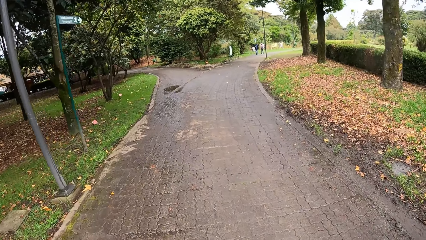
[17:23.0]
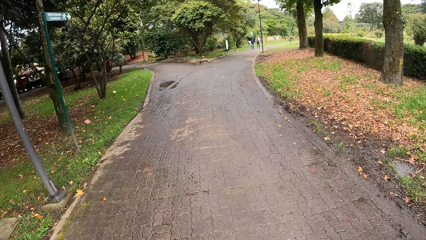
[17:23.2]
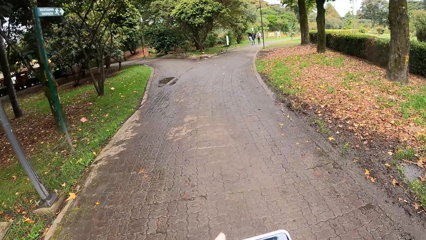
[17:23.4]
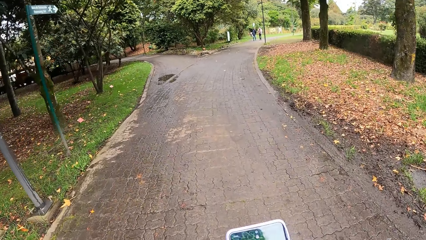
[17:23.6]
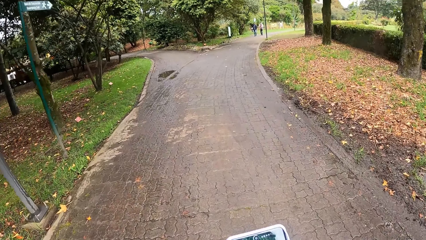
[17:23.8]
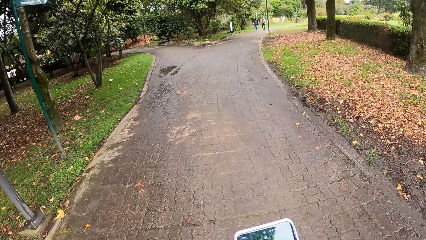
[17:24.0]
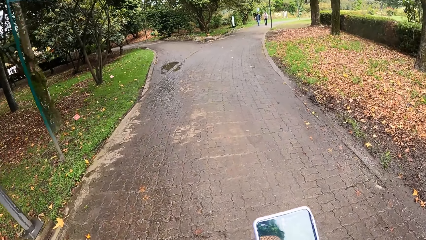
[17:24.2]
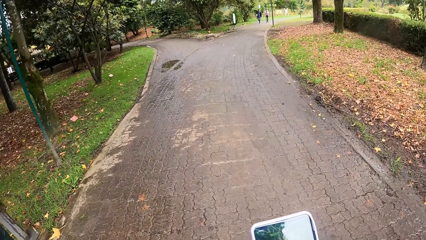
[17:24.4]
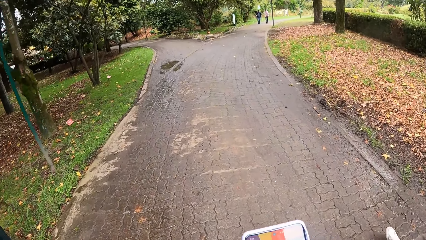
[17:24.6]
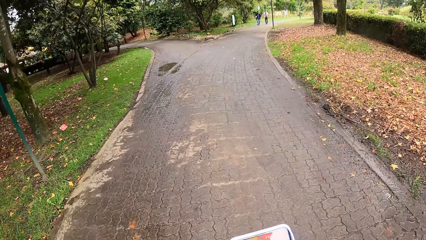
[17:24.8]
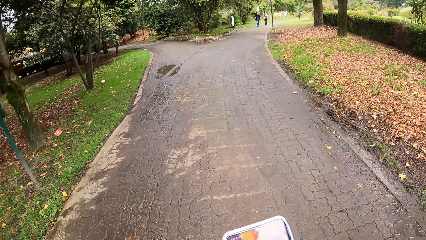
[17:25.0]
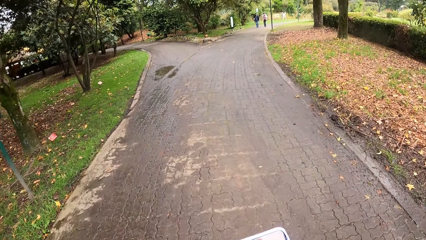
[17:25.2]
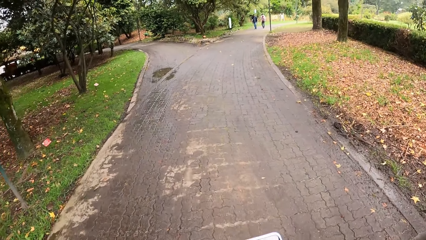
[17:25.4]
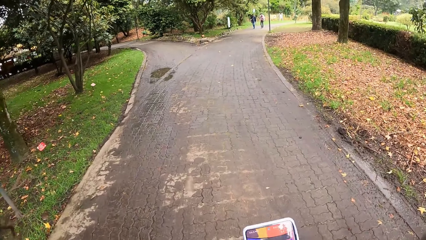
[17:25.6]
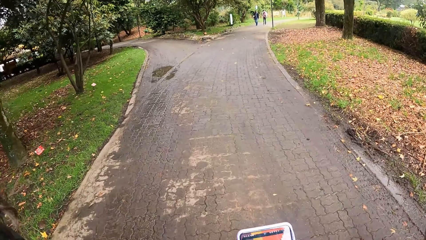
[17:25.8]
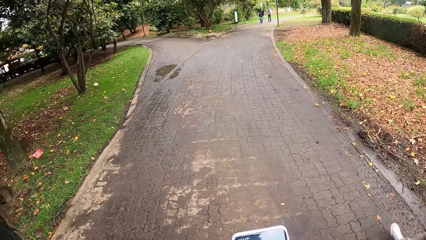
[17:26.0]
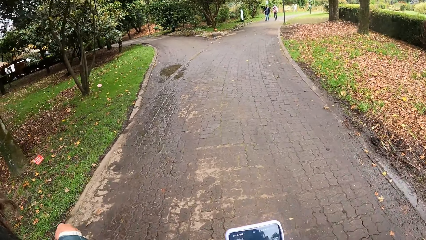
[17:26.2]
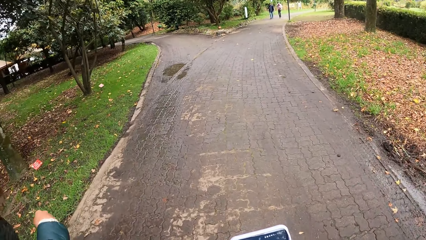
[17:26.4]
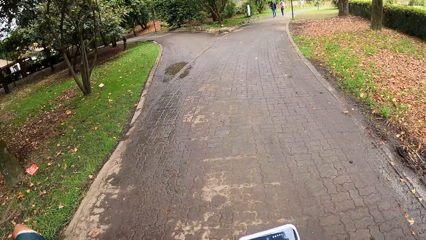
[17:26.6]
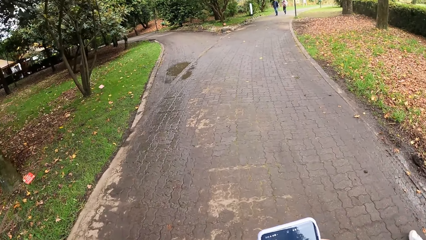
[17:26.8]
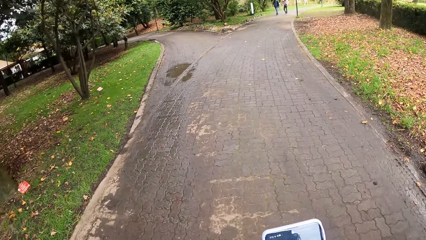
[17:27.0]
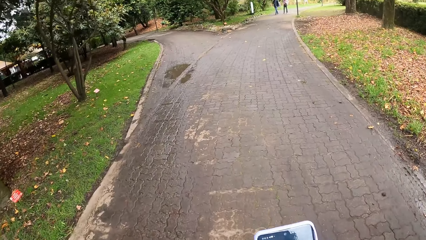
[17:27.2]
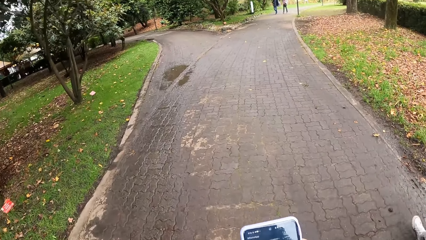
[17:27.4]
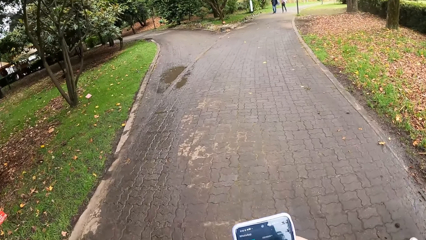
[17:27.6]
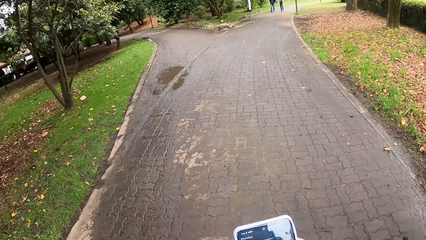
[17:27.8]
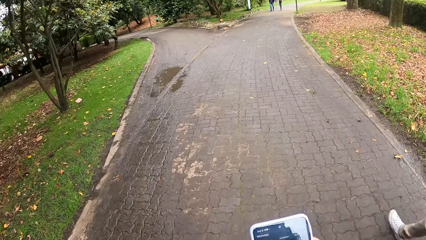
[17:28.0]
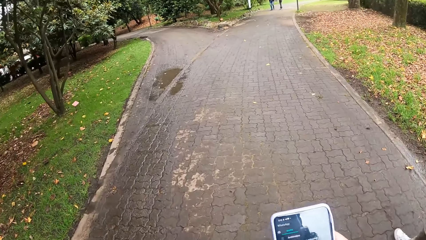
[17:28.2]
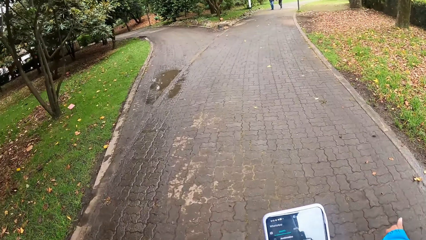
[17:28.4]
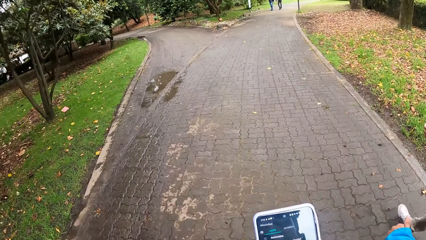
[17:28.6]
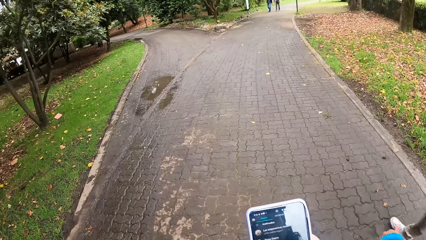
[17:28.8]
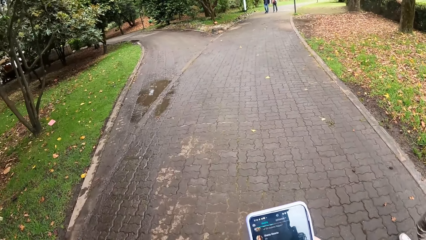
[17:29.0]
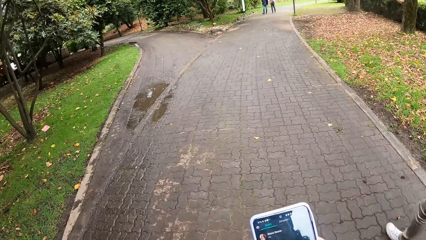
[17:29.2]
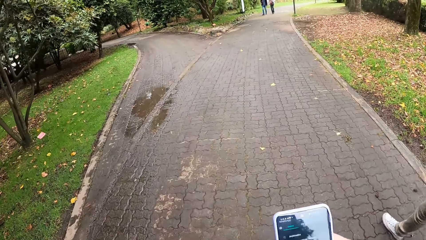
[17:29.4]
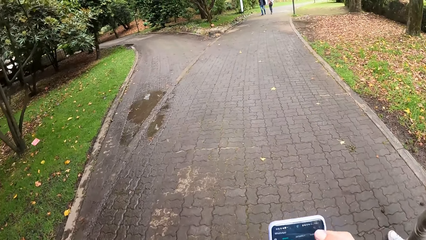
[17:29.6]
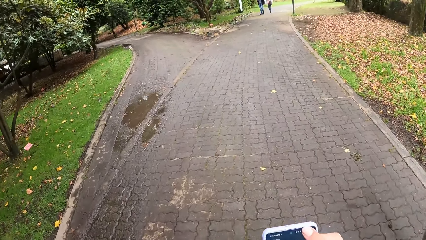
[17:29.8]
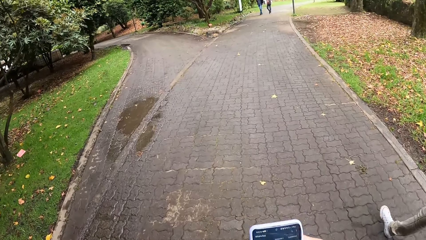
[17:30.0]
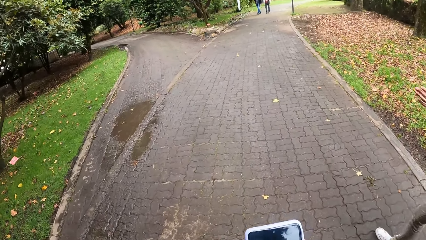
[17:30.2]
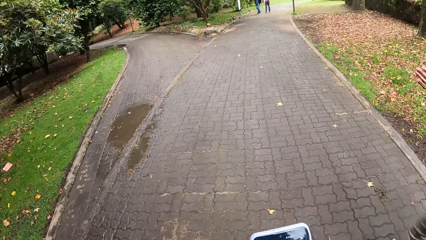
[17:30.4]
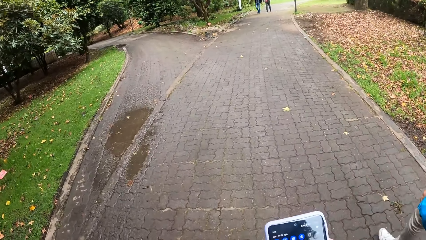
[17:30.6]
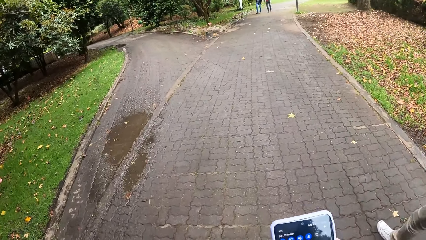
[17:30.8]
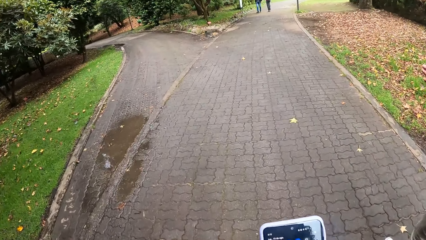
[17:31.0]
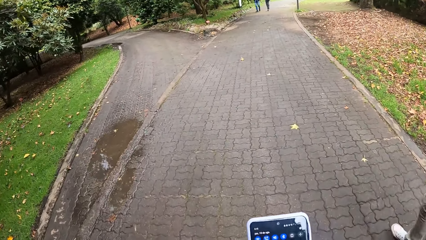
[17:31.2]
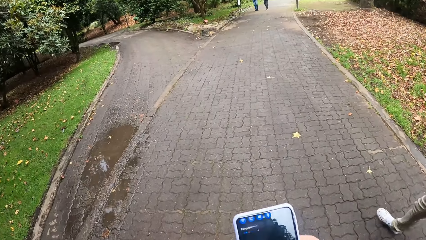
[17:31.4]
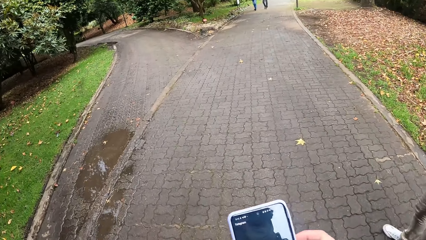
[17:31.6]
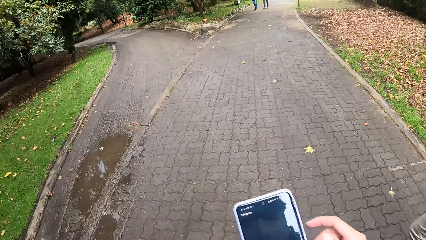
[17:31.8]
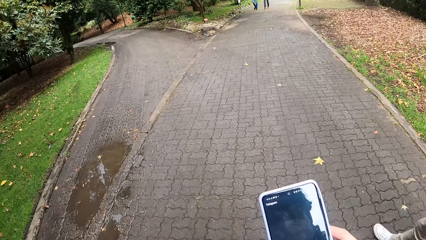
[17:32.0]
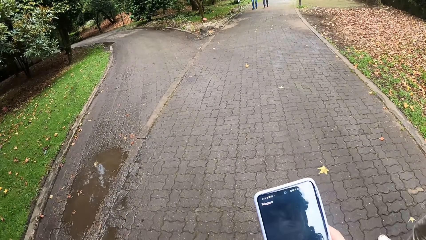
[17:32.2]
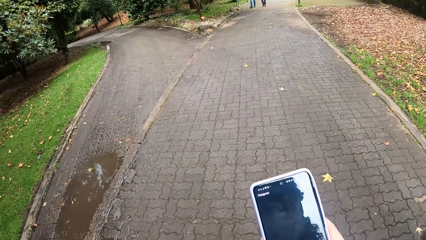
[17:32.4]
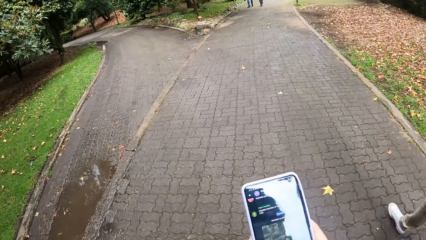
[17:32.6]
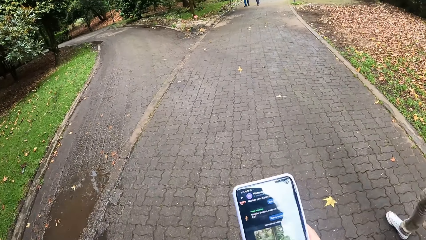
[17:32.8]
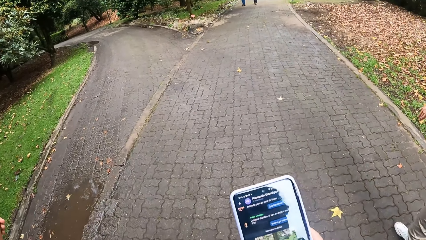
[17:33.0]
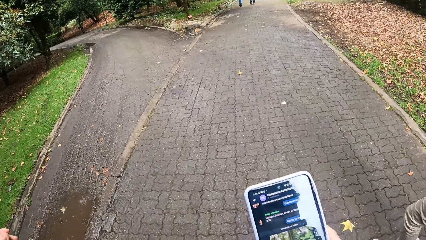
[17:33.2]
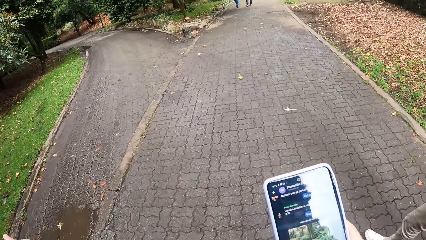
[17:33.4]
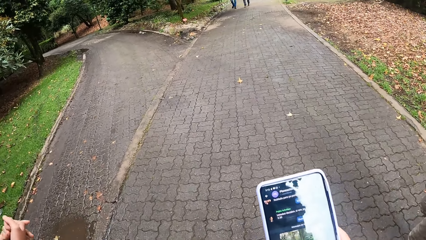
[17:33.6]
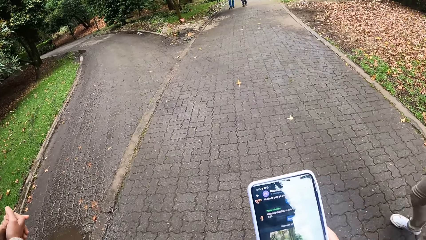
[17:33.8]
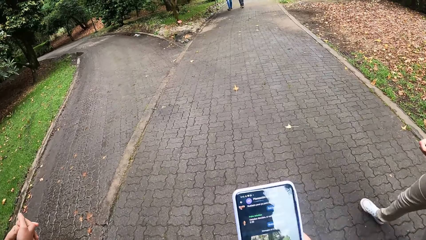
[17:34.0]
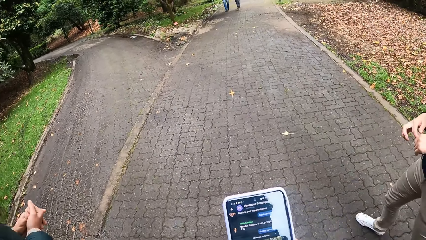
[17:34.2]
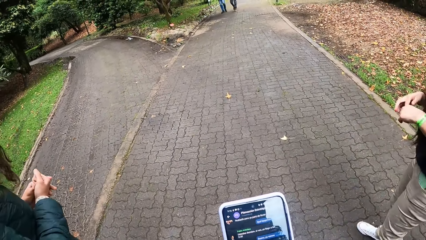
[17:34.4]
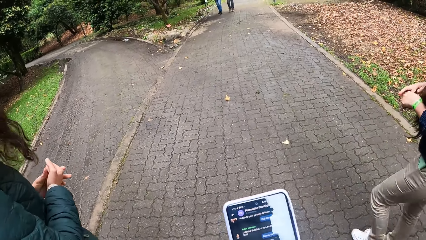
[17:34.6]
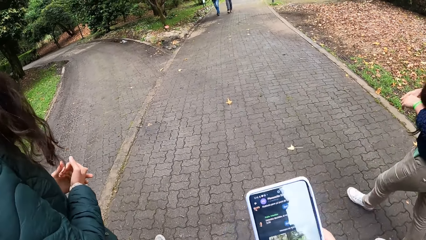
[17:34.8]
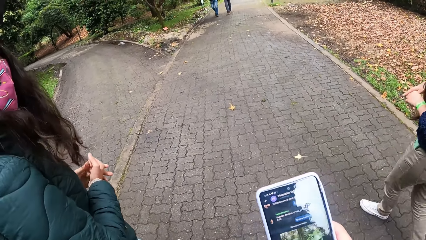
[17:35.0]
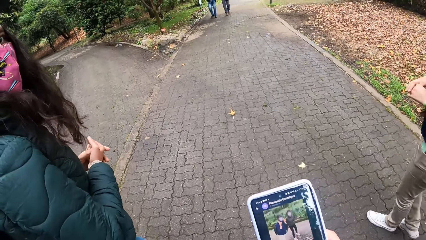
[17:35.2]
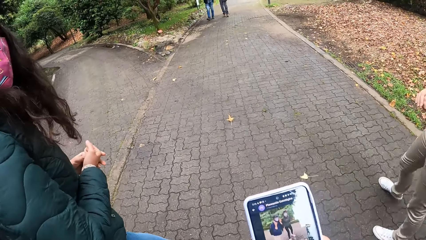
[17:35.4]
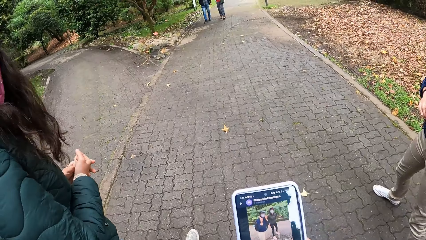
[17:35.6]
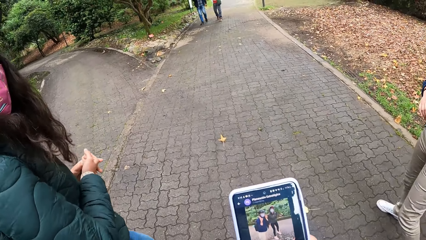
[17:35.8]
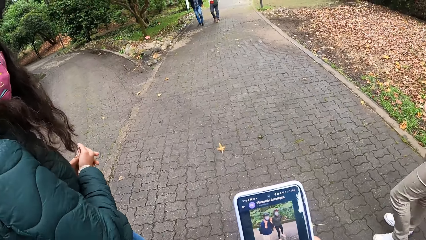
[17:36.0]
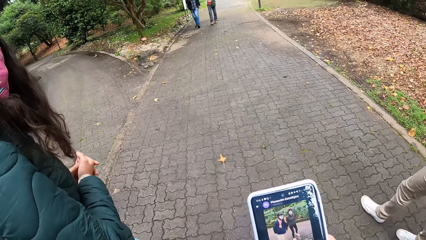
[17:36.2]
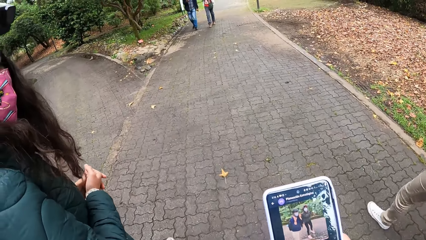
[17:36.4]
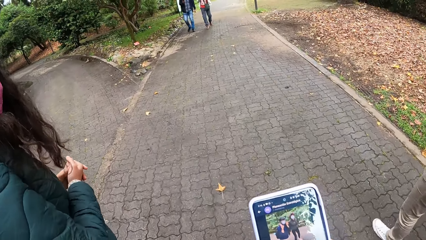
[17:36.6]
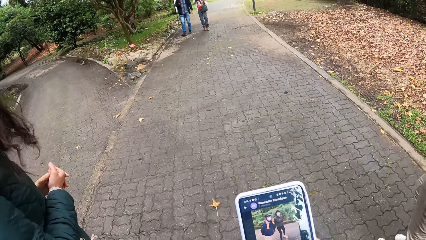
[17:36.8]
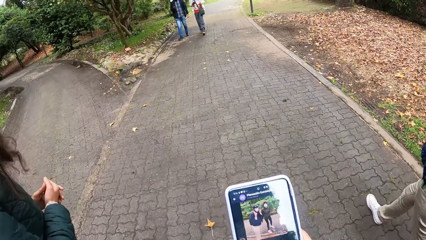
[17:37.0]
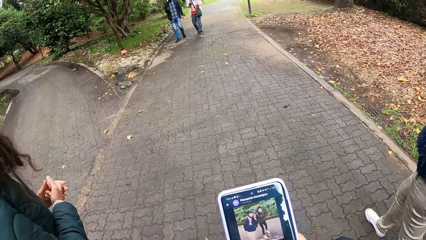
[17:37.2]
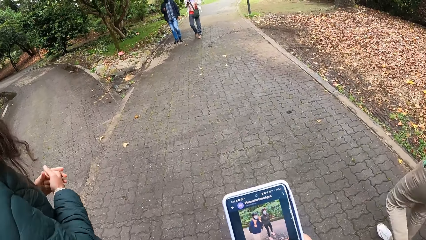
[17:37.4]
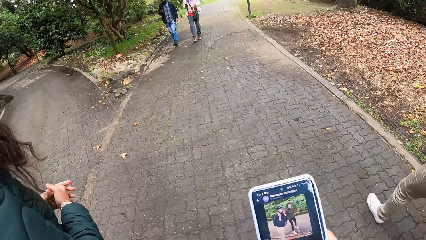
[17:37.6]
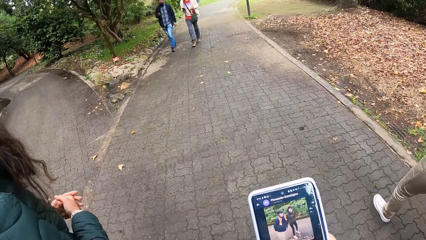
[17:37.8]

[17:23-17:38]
The camera wearer operates the phone with both hands.
